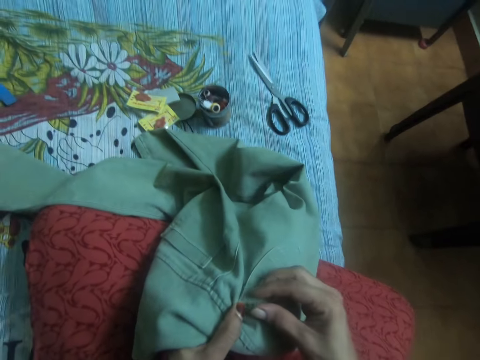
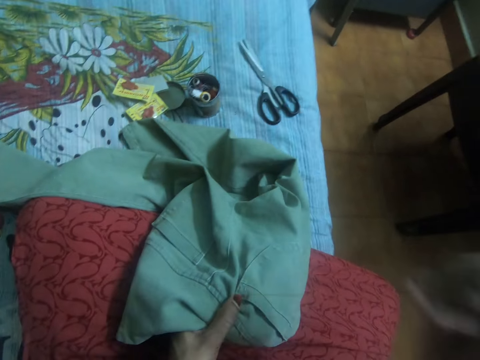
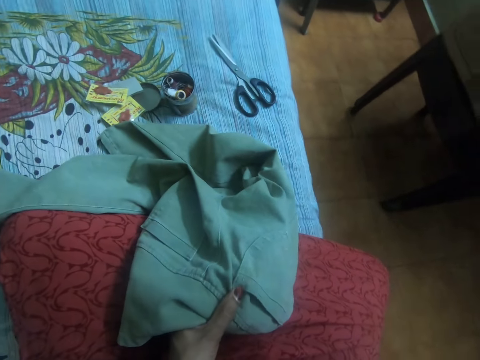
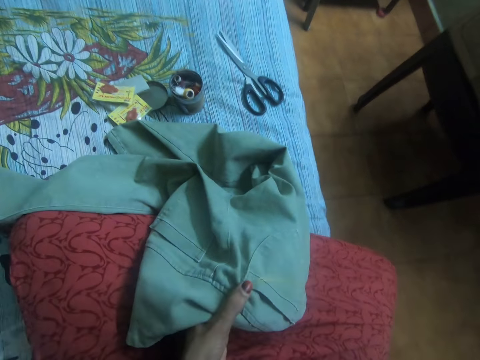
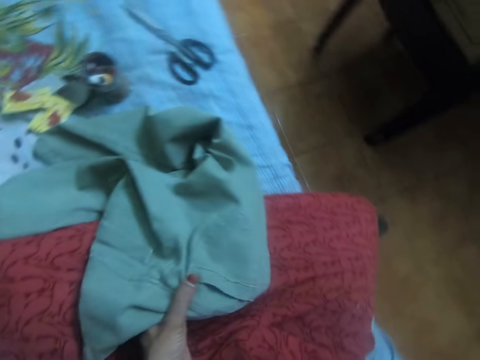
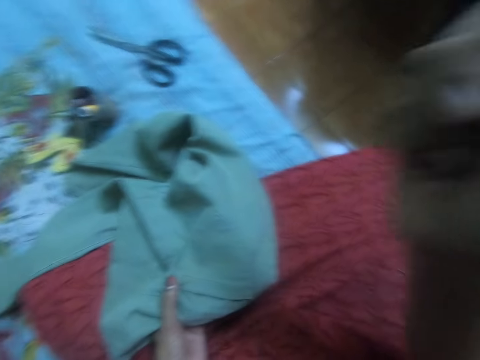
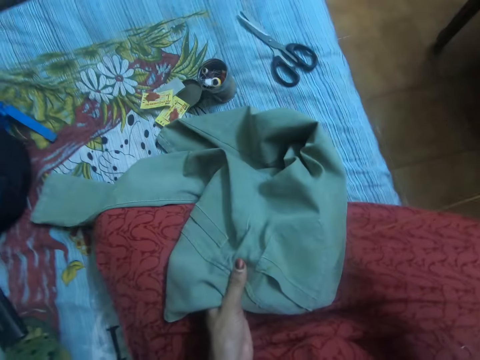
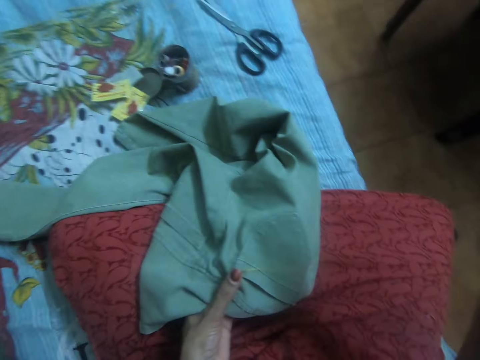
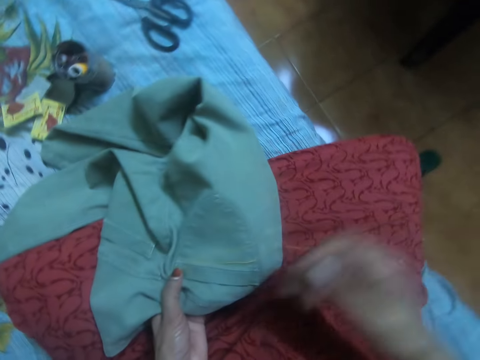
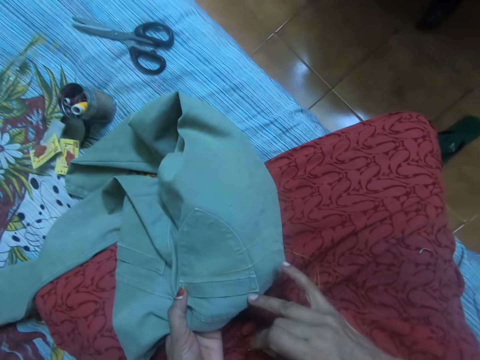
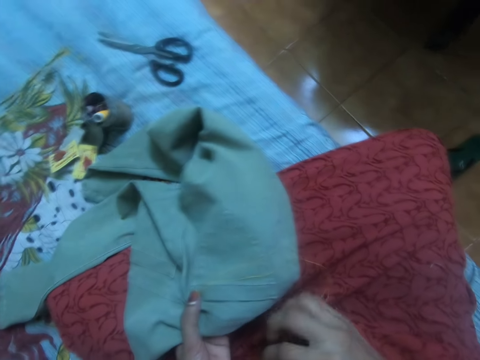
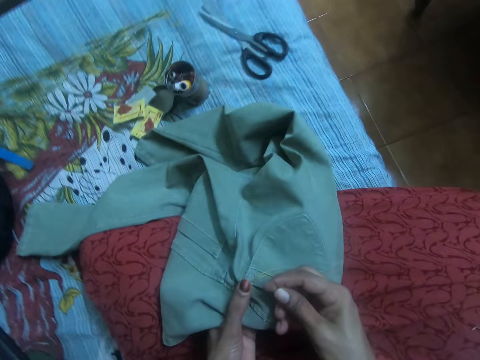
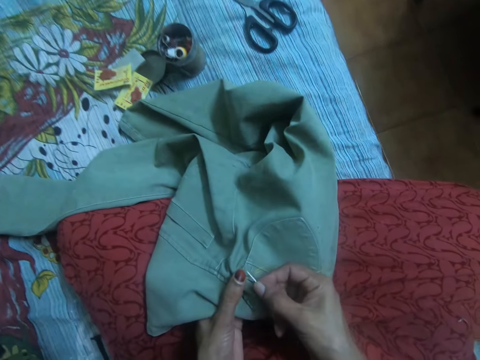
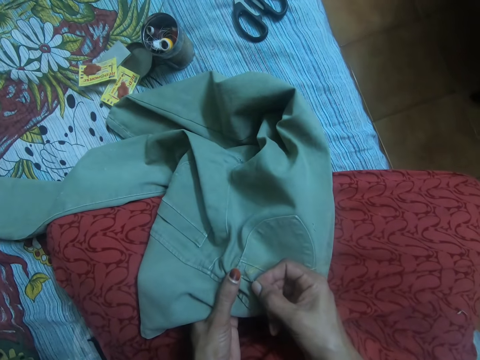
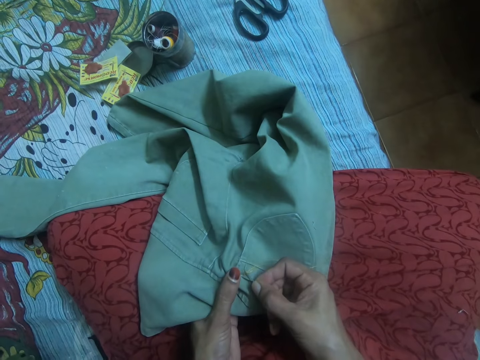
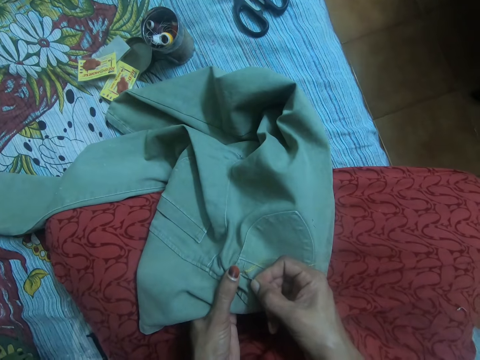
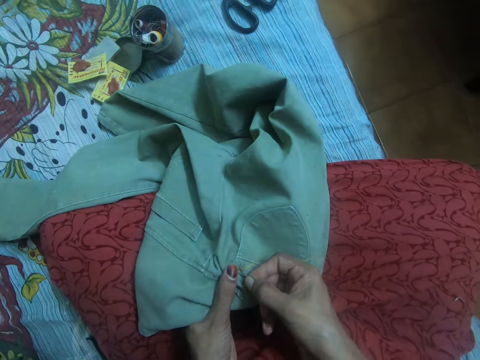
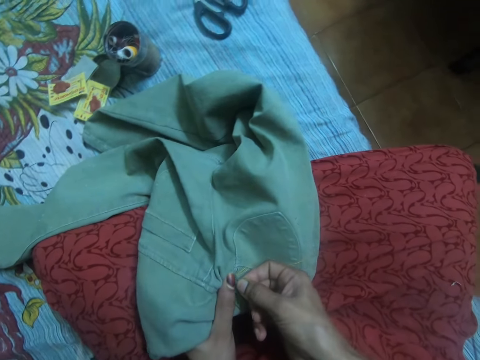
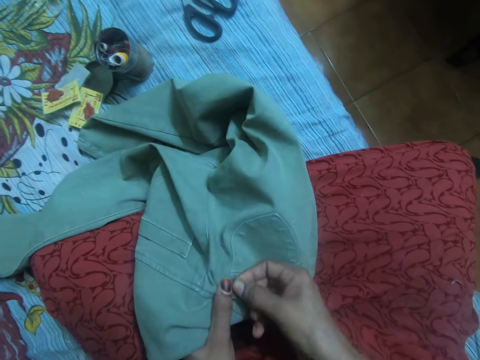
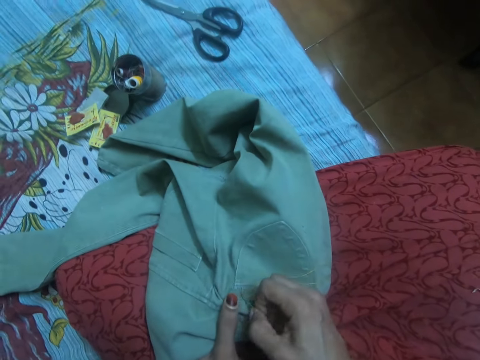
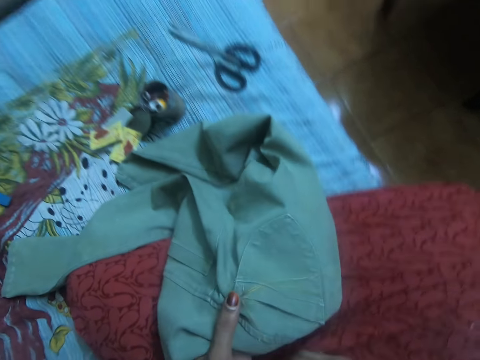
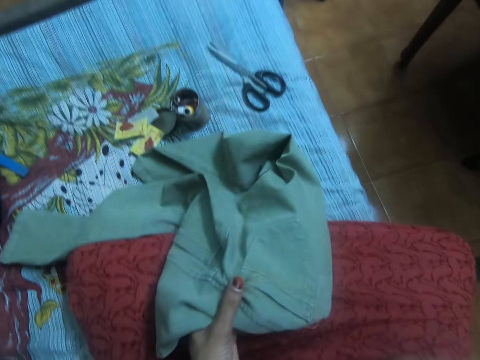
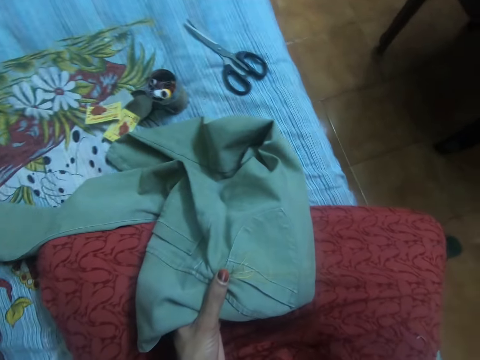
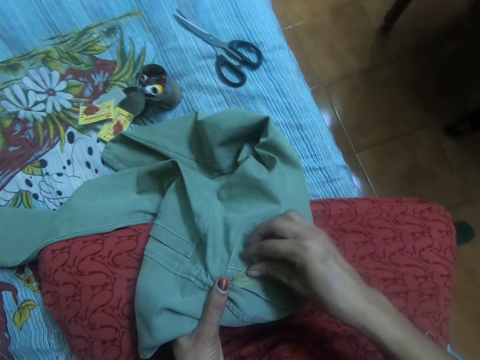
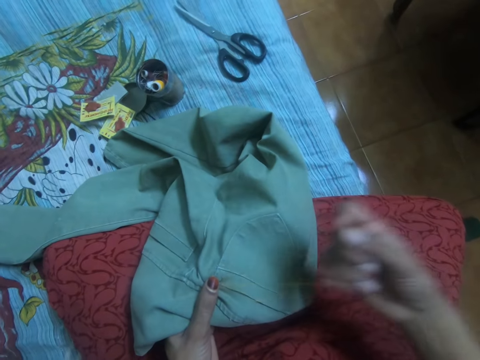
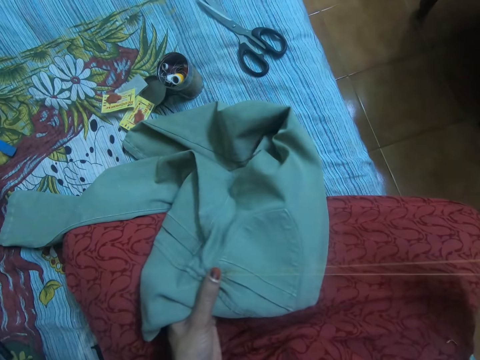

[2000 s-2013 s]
The camera wearer pulls out the needle with her right hand from the other side of the jeans trouser. She pulls a thread from the trouser, straightens the thread from the trouser, and checks the jeans. She inserts the needle in her right hand into the jeans trouser. She straightens the thread in the trouser and adjusts the thread in the needle.

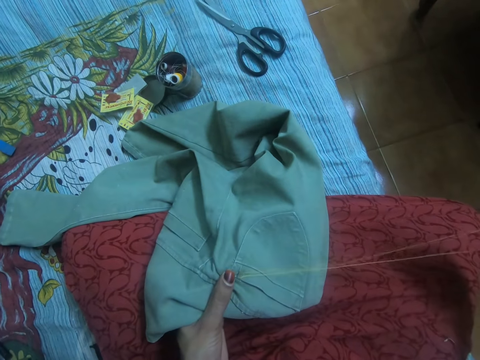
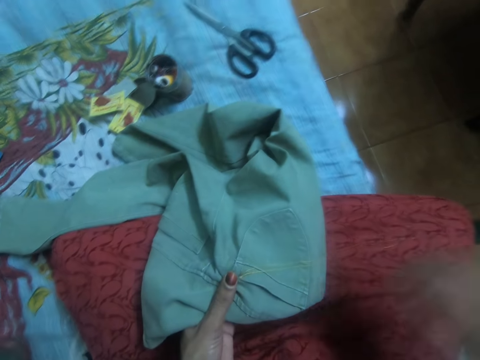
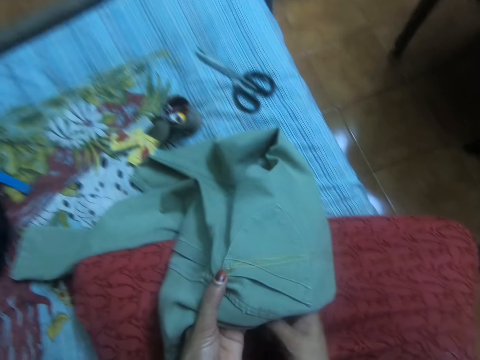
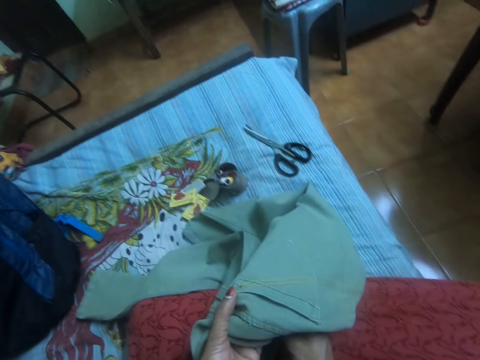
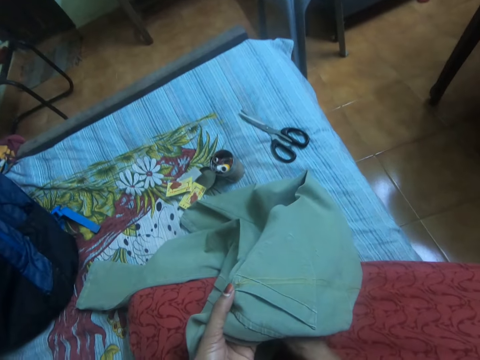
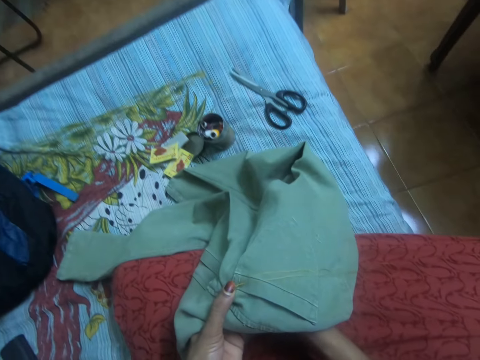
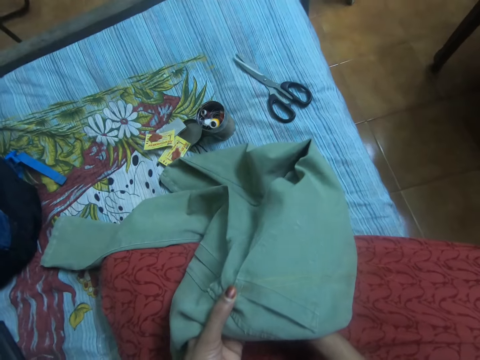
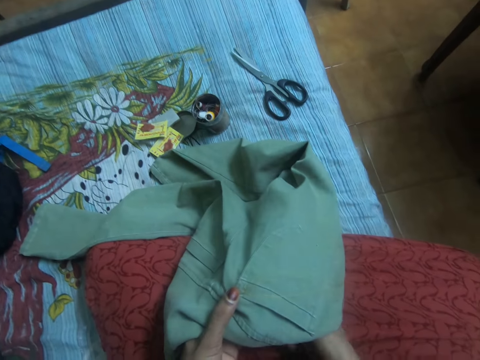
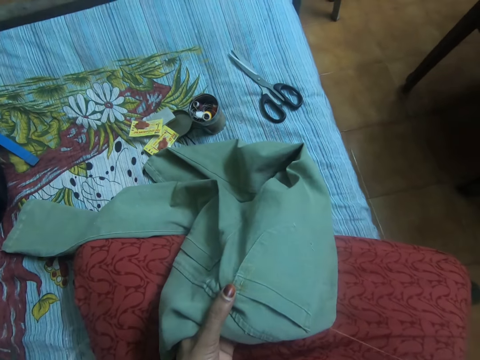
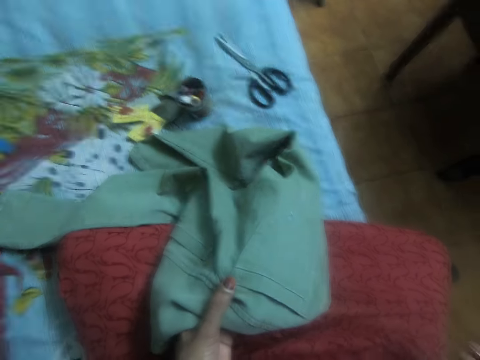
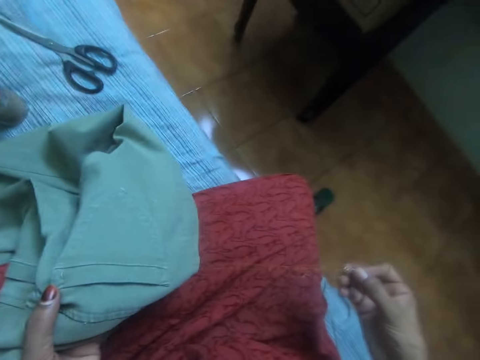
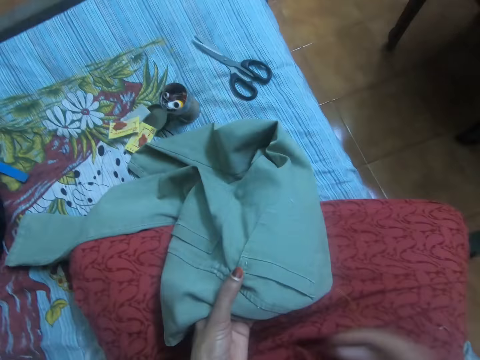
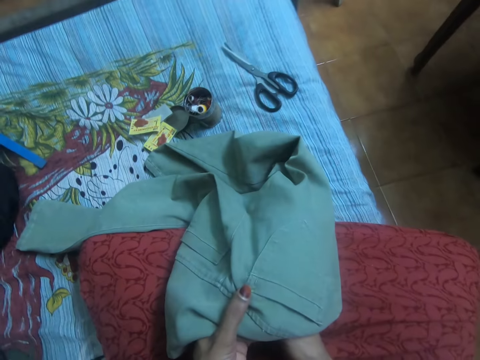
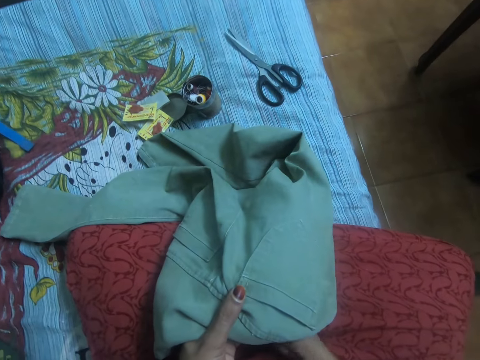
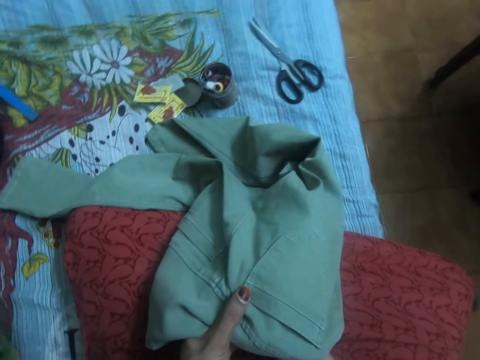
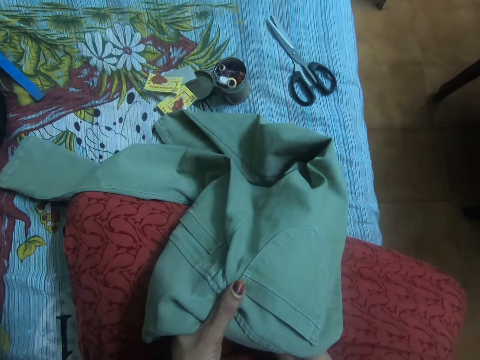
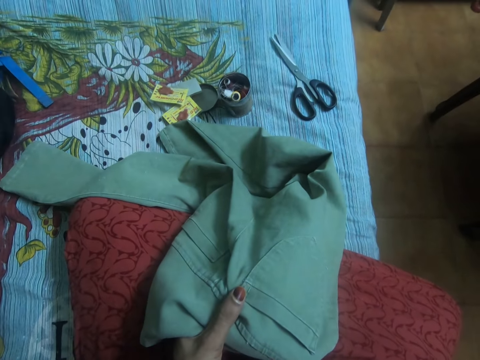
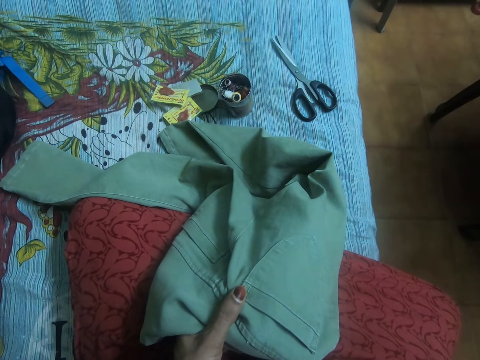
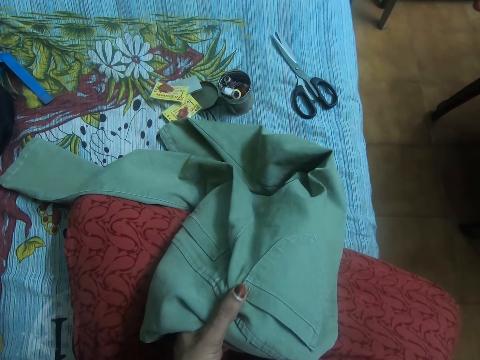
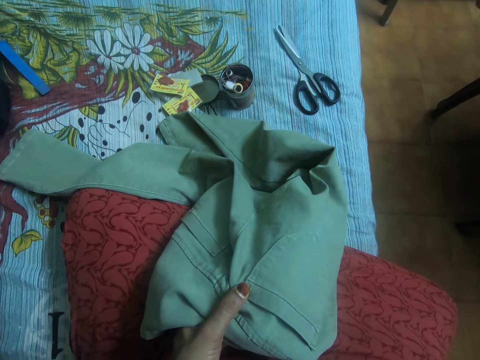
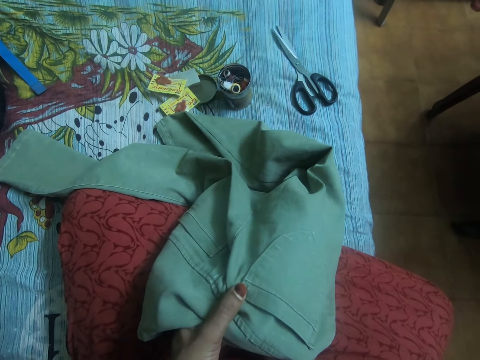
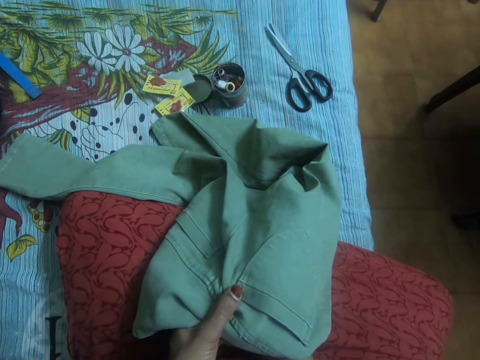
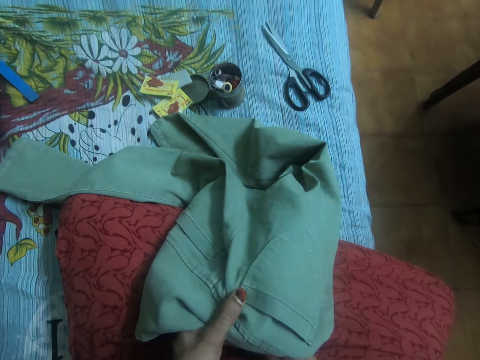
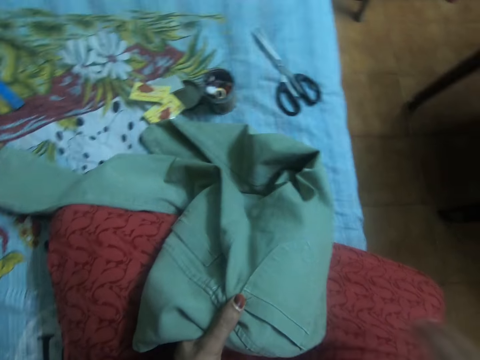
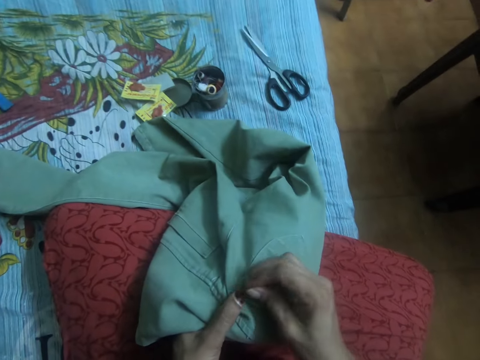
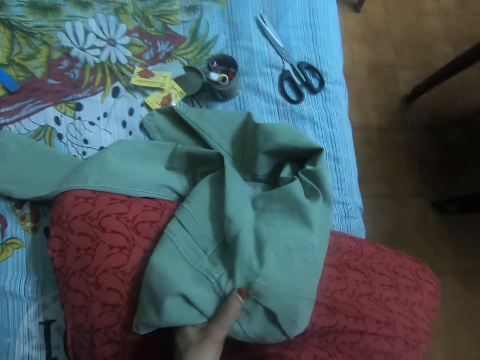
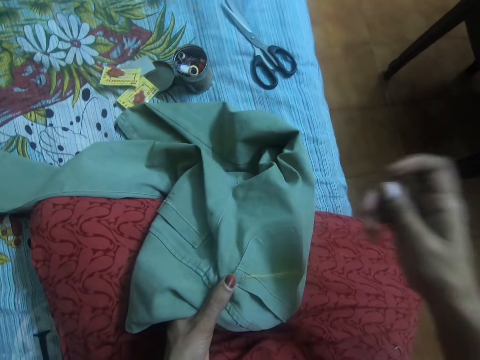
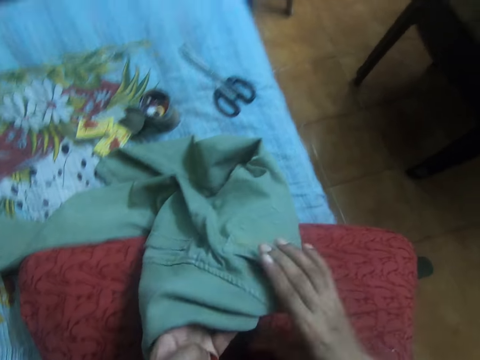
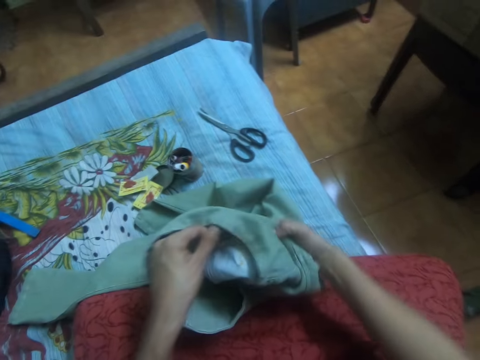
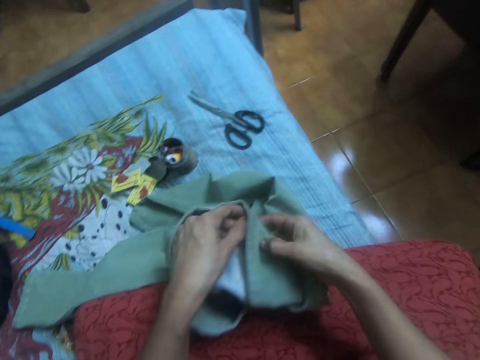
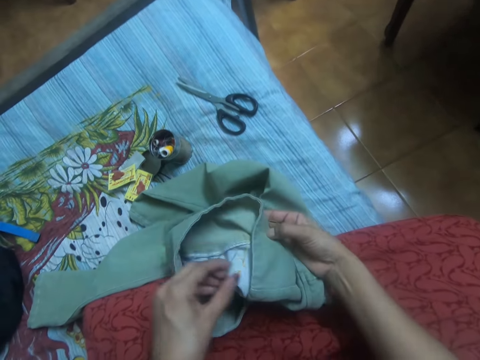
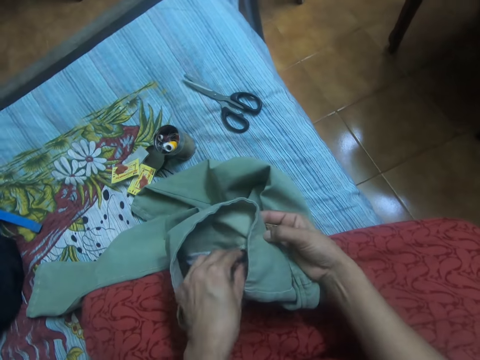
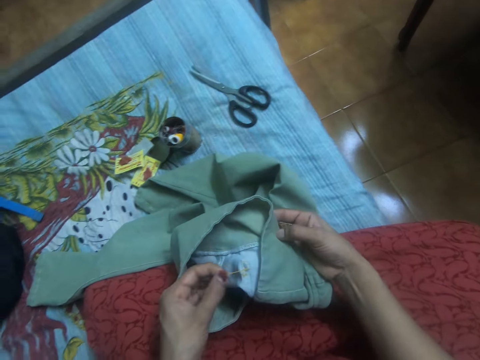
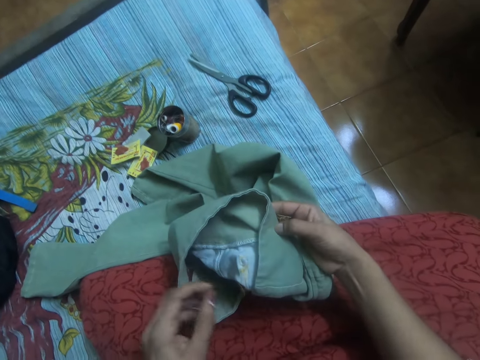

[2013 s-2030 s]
The camera wearer pulls out the needle with her right hand from the other side of the jeans trouser. She pulls a thread from the trouser and straightens the thread from the trouser. She inserts the needle in her right hand into the jeans trouser. She pulls out the needle with her right hand from the other side of the jeans trouser. She pulls the thread from the trouser and straightens the thread in the trouser. She checks the jeans and turns the trouser inside. She pulls the thread from the jeans with her left hand.
